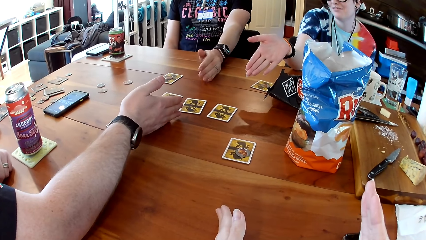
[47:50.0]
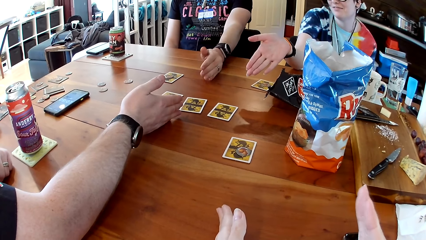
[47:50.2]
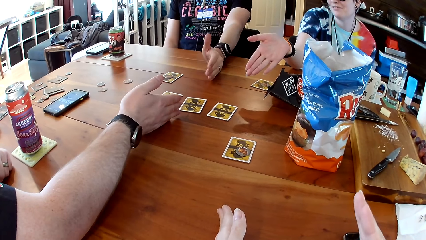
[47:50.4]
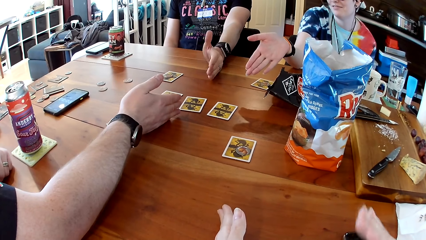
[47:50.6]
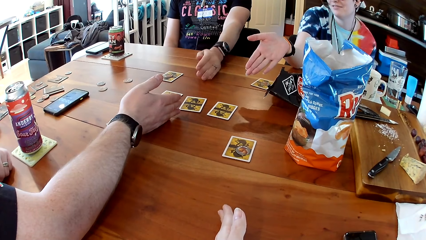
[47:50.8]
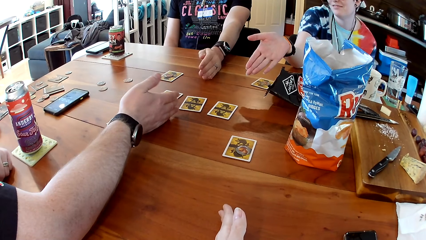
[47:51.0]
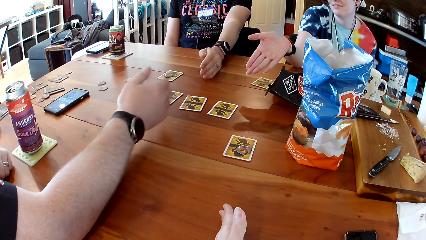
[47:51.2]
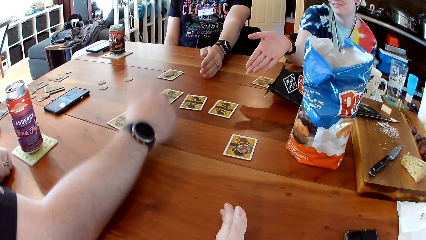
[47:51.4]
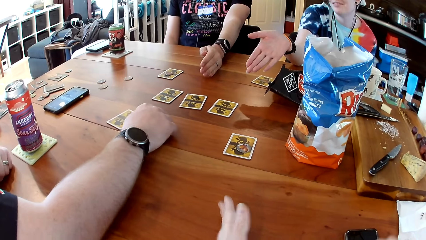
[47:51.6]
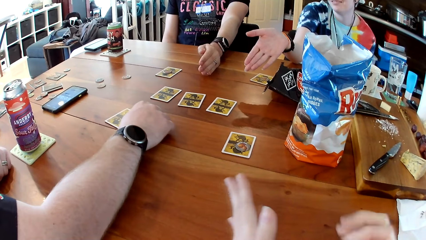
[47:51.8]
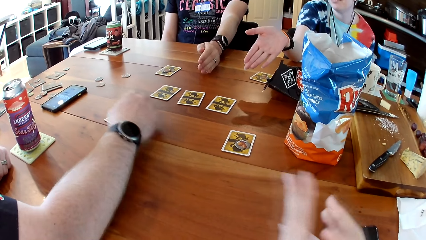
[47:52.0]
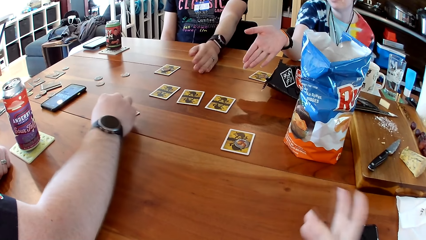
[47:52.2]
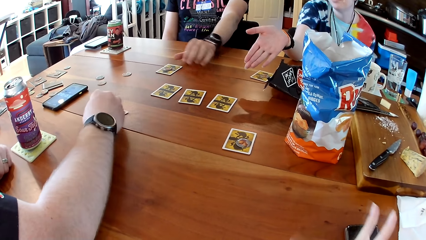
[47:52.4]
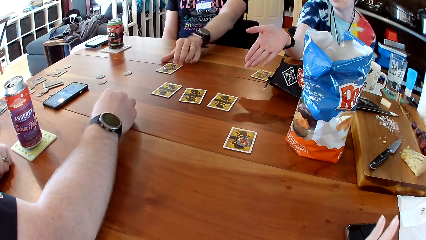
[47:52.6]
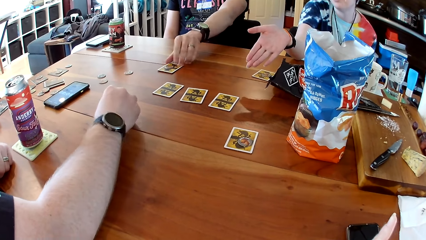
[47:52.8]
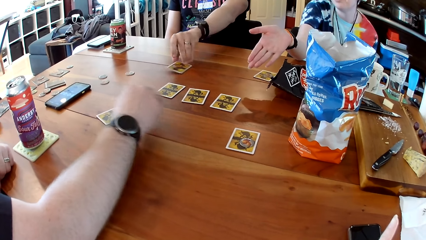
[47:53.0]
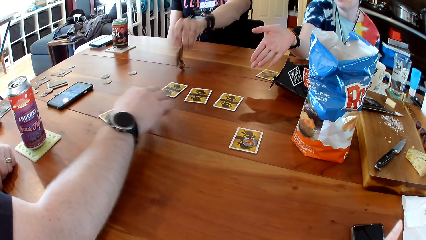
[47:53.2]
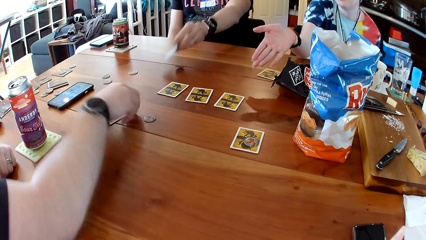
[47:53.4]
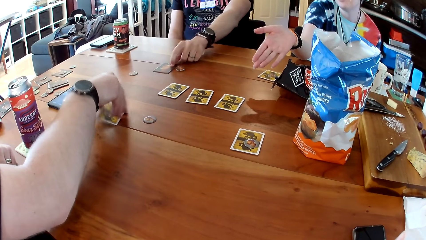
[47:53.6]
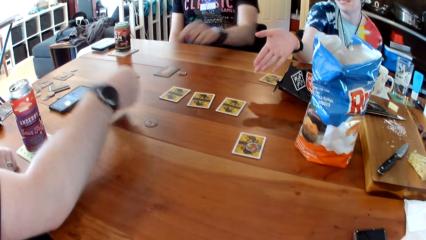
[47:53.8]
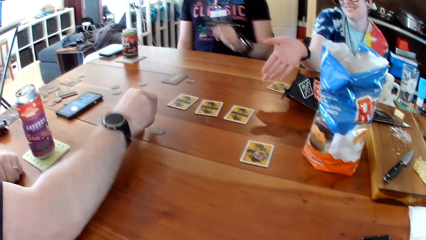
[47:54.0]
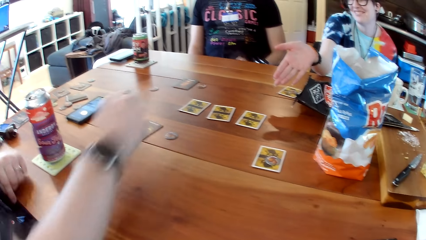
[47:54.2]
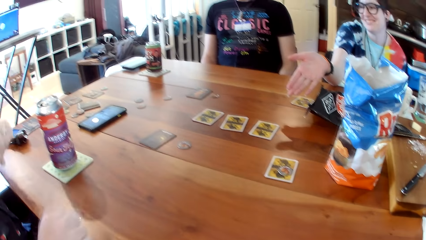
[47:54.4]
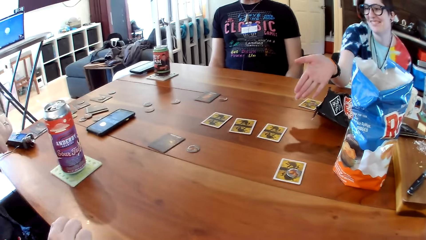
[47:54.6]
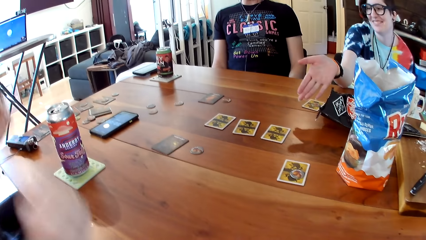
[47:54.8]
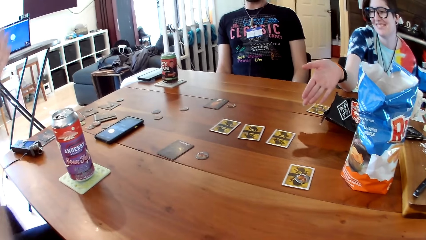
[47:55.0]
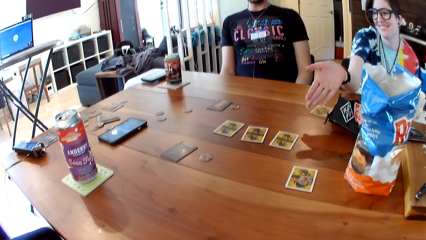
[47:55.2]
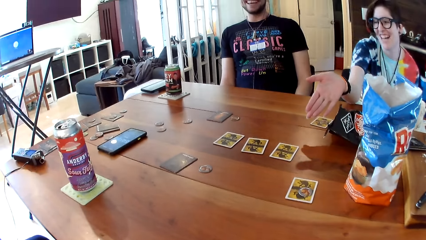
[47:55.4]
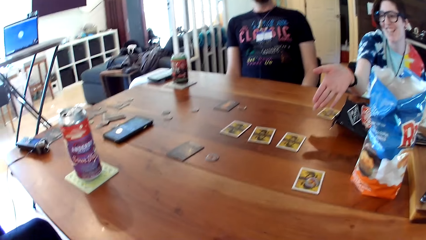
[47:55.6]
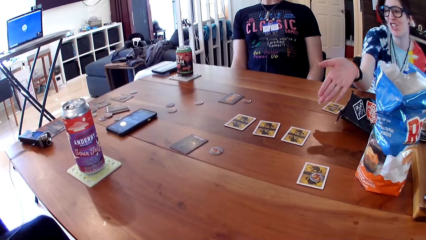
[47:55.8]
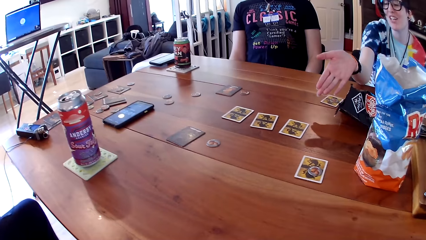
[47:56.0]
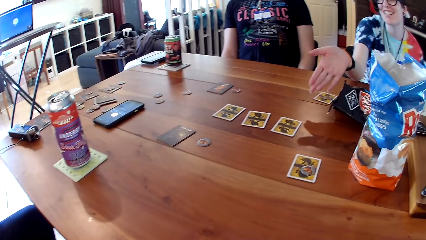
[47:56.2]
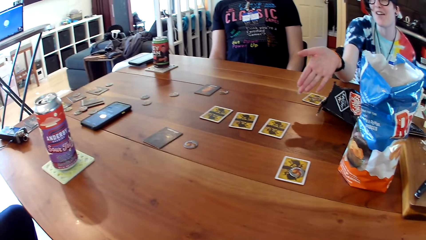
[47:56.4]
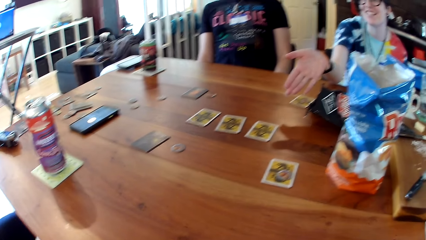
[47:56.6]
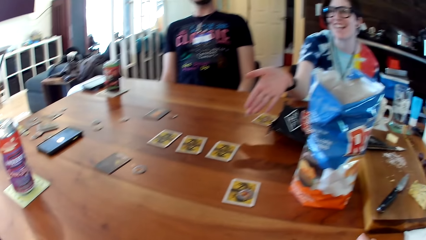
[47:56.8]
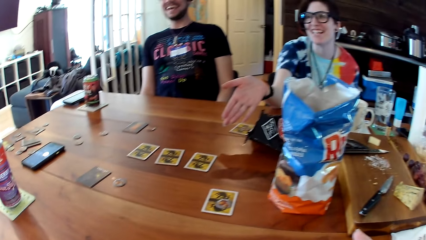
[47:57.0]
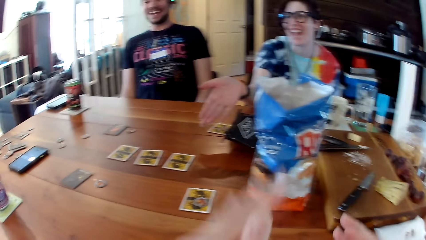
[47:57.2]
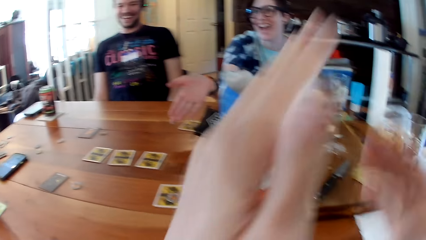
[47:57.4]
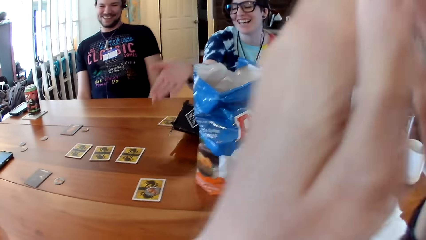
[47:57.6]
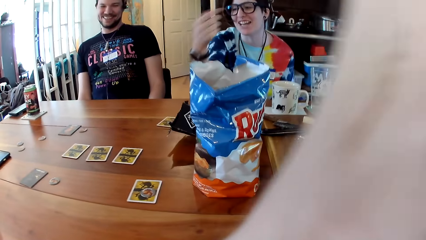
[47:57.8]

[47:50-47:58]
A man removes the coin from the top of the card with his right hand. The camera wearer crosses hands. The man interacts with another man, a woman, and the camera wearer. The other man opens the card with his left hand. The first man opens the card with his right hand. The camera wearer lifts hands up and touches her face with both hands.

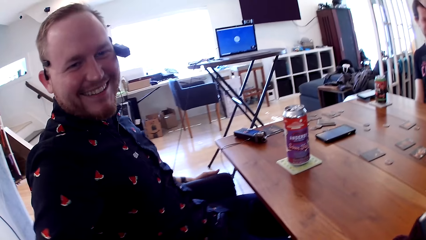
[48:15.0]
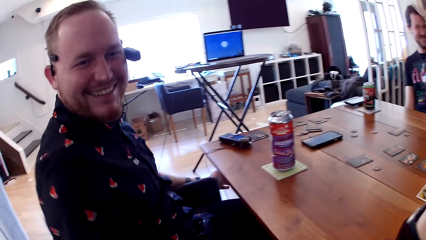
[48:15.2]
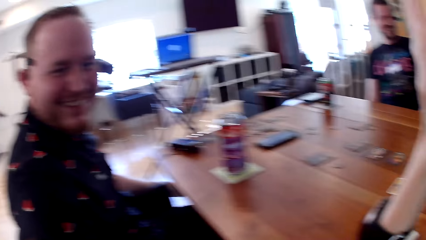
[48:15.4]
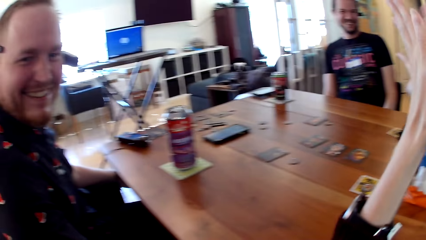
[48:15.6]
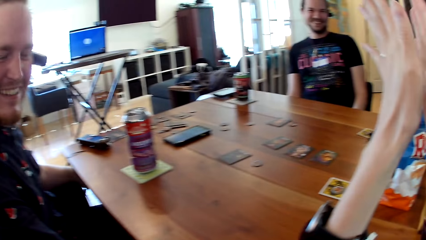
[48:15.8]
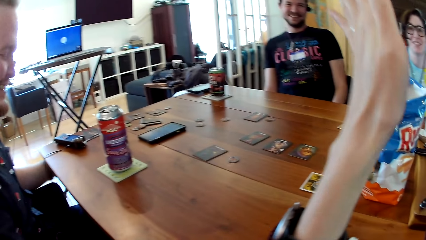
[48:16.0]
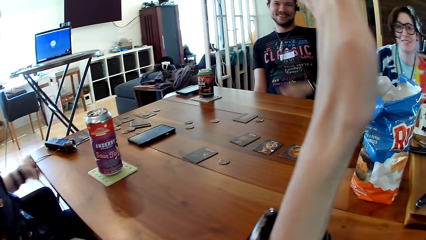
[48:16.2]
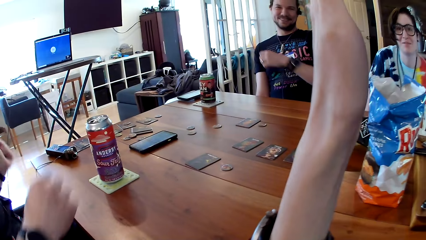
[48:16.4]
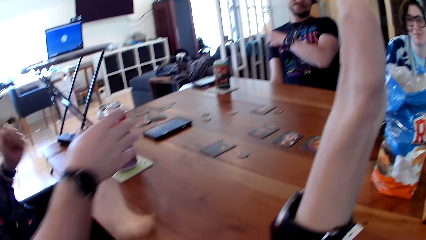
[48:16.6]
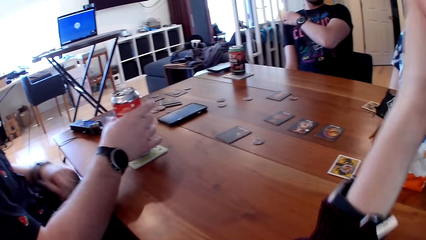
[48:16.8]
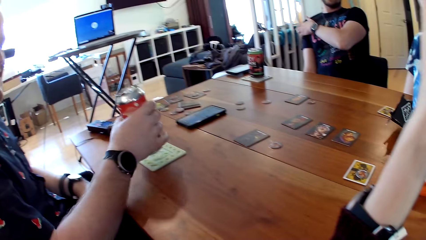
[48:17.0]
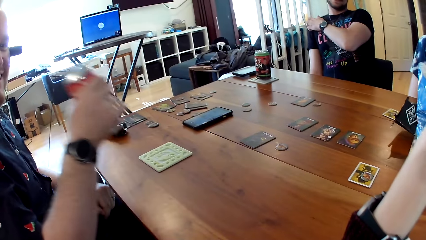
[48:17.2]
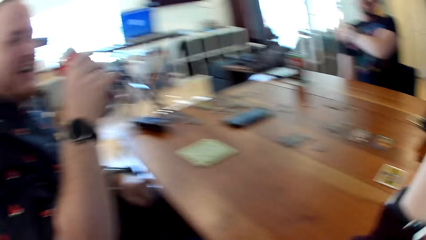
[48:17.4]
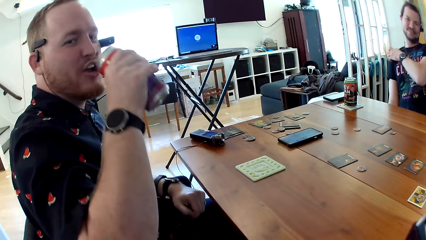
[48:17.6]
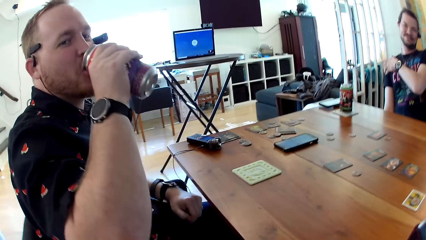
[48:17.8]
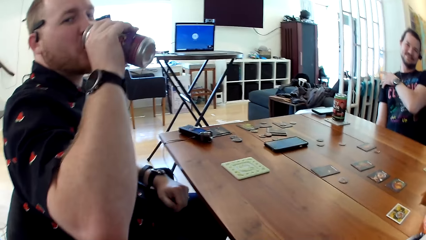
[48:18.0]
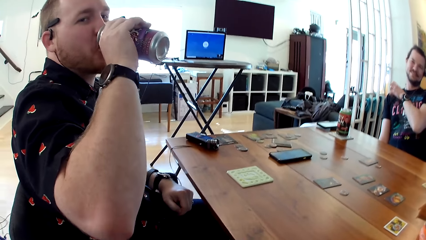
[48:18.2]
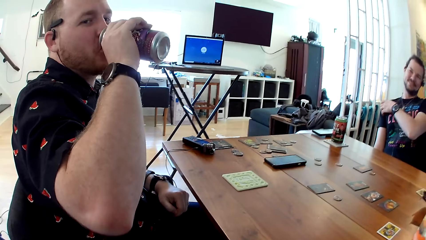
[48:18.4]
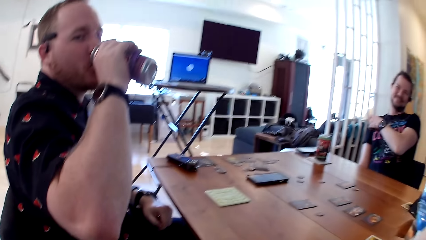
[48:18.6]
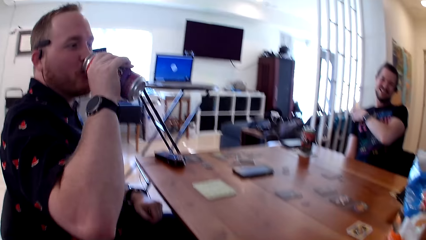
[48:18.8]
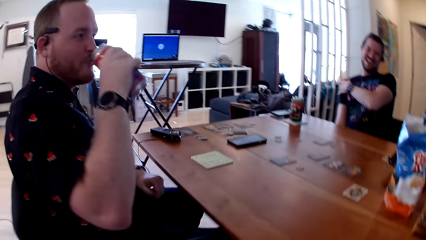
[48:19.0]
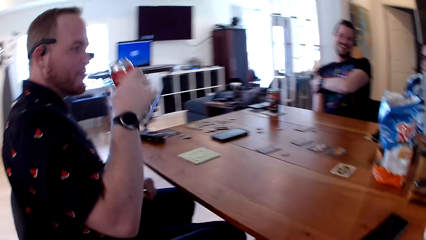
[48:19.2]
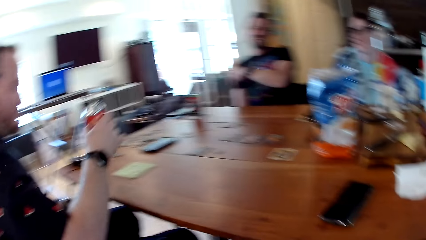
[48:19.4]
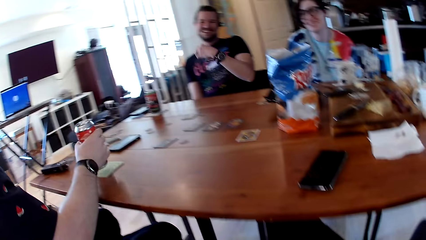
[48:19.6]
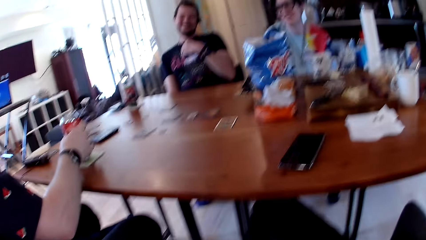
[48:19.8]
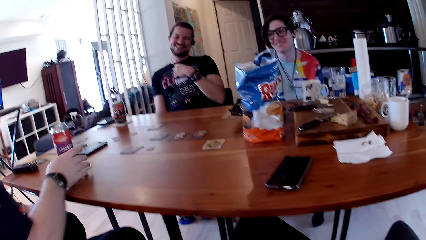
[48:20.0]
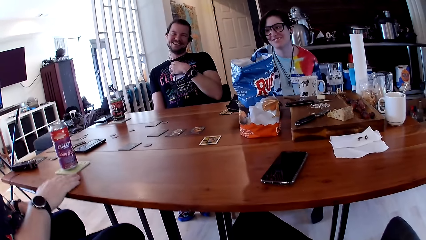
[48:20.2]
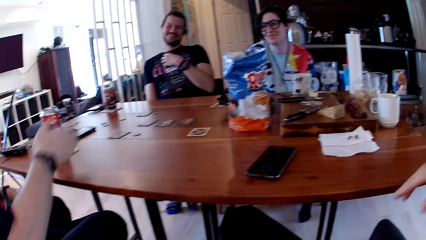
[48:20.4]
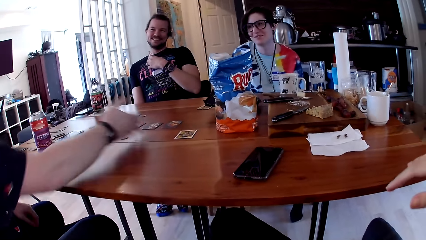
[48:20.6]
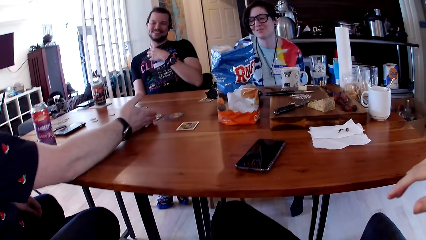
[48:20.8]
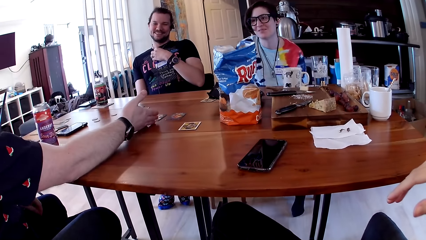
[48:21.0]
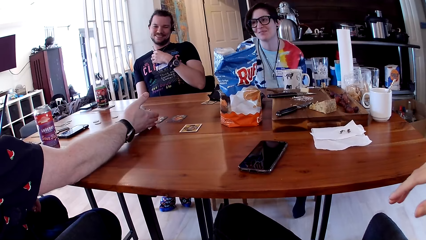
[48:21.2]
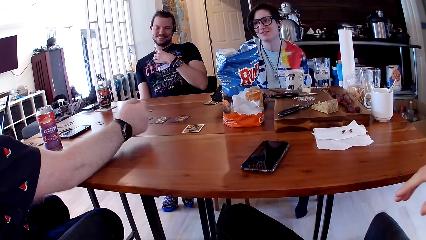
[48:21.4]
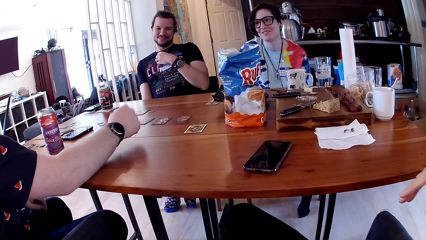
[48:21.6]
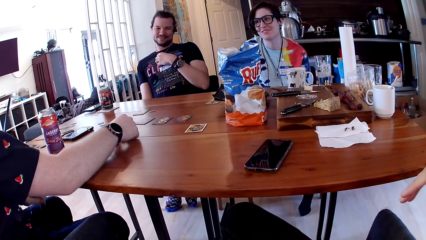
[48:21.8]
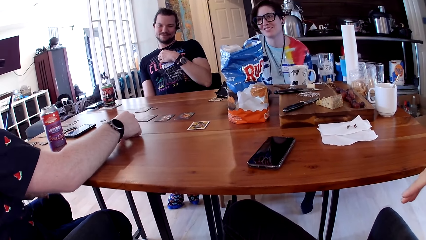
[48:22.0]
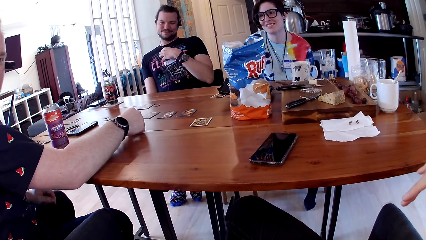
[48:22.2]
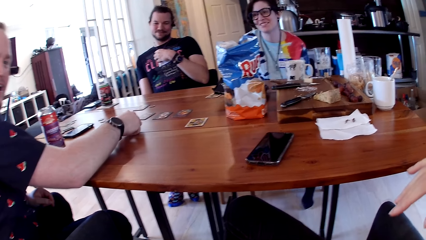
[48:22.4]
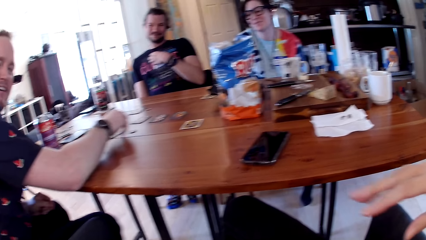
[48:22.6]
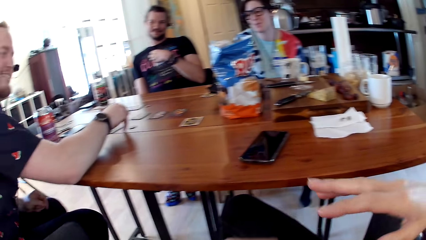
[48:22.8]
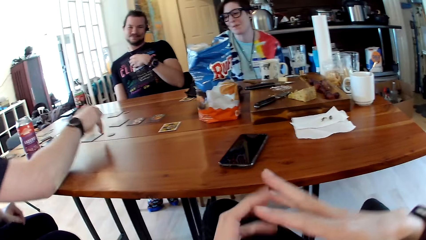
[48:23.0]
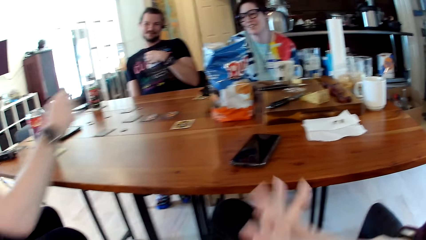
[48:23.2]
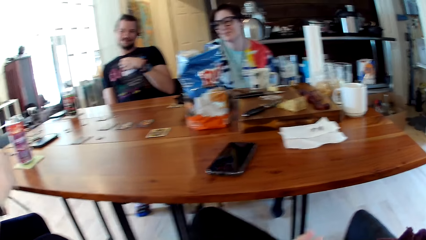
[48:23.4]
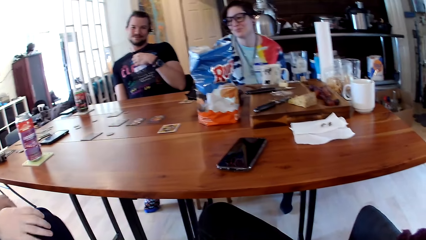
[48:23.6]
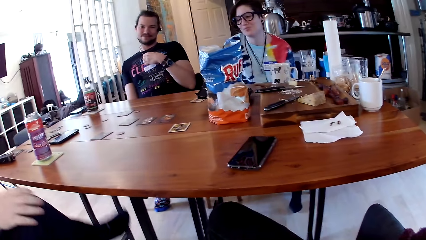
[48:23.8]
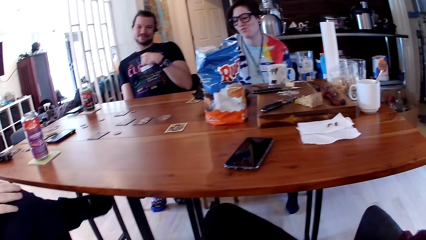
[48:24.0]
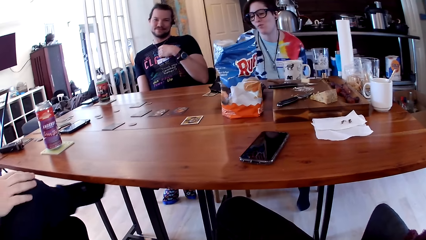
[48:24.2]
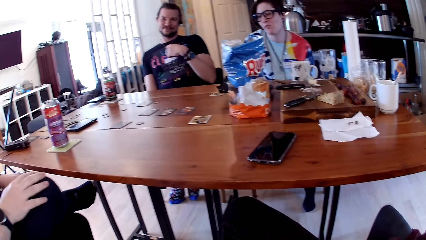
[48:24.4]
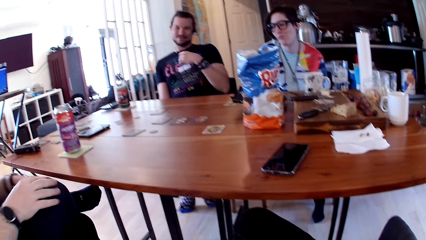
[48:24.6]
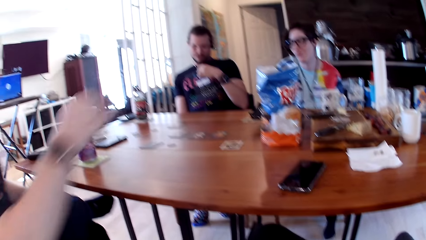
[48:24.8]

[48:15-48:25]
The camera wearer looks around. A man holds the can of juice with his right hand. The camera wearer claps hands together. The man drinks from the can of juice with his right hand and drops the can of juice on the table with his right hand. The camera wearer looks around. The man speaks to another man, a woman, and the camera wearer. The first man places his right hand on the table. The camera wearer moves a hand down. The first man removes his right hand from the table. The camera wearer holds hands together. They speak to the first man, the other man, and the woman.
